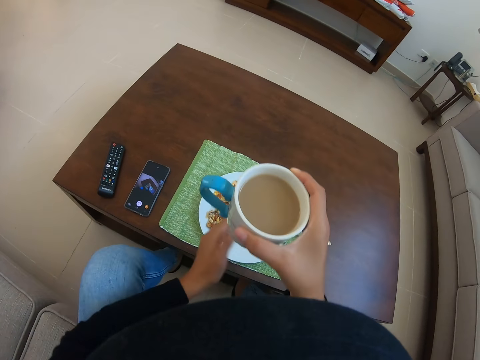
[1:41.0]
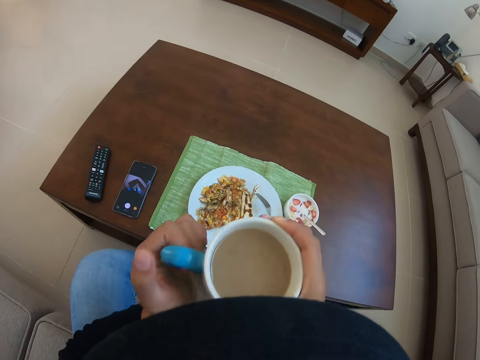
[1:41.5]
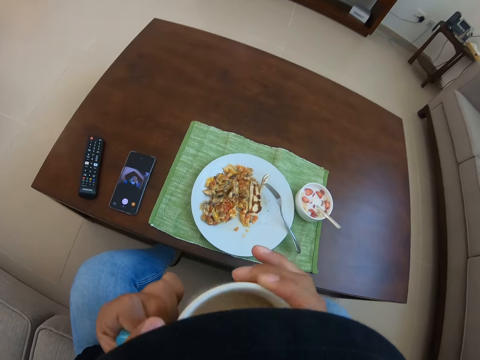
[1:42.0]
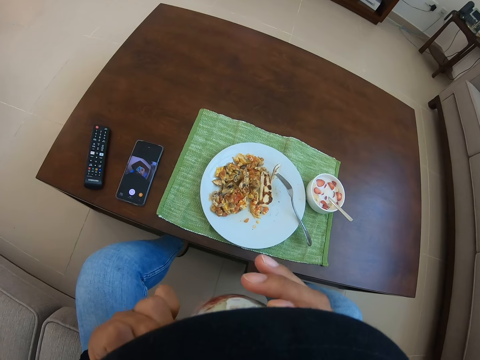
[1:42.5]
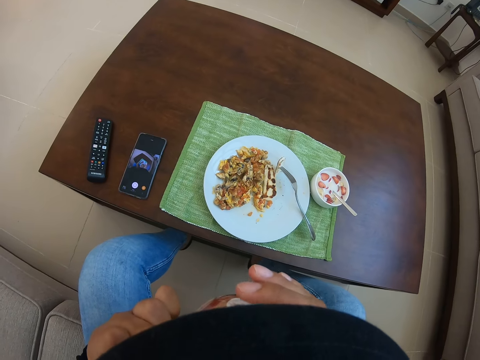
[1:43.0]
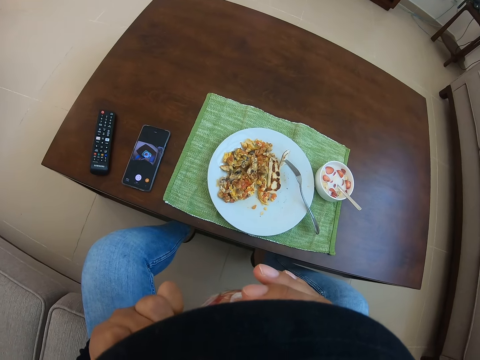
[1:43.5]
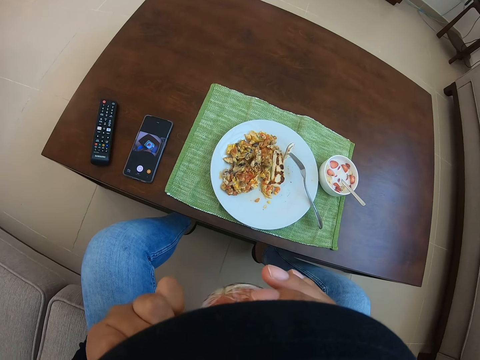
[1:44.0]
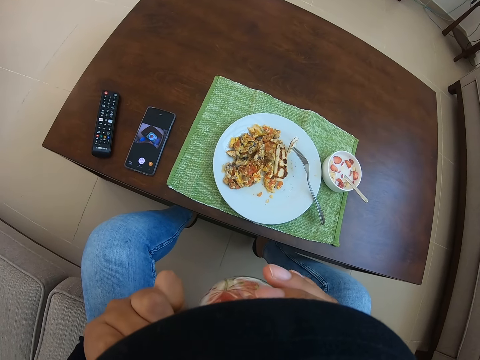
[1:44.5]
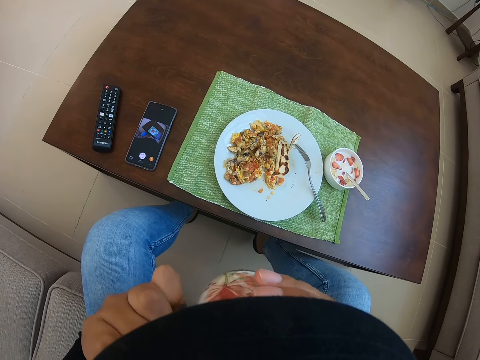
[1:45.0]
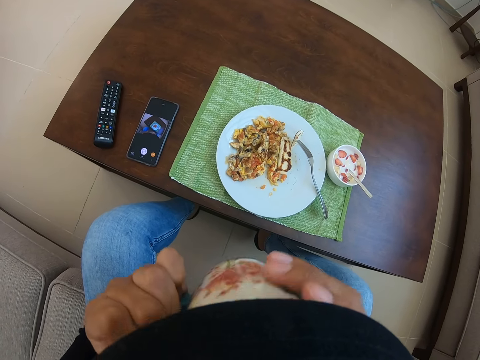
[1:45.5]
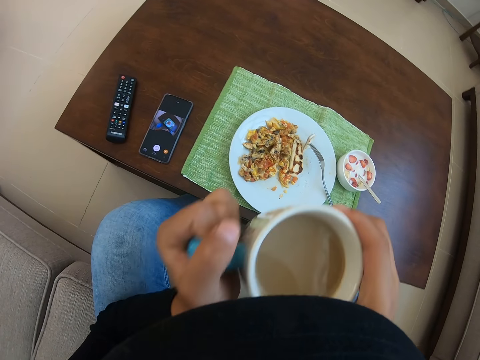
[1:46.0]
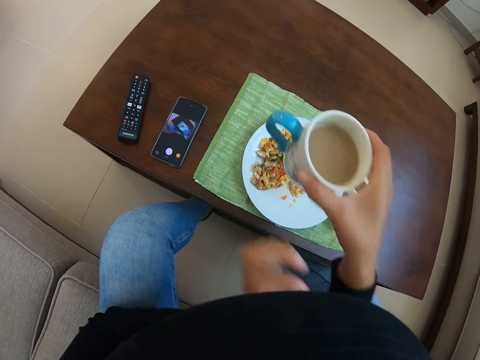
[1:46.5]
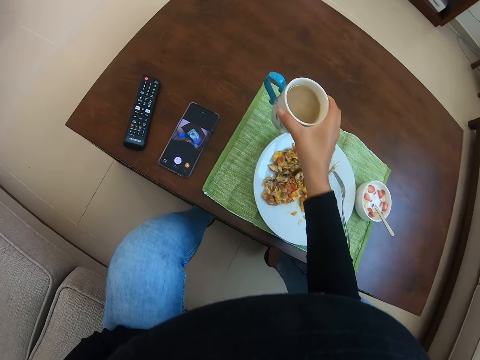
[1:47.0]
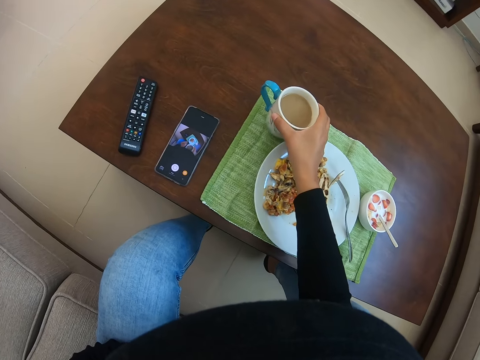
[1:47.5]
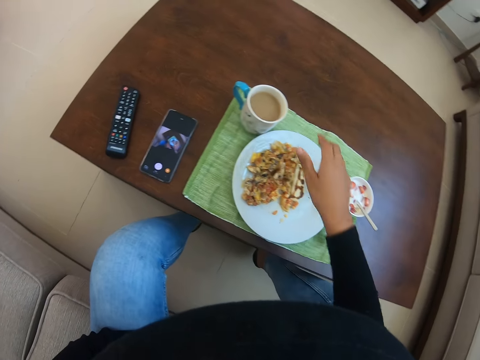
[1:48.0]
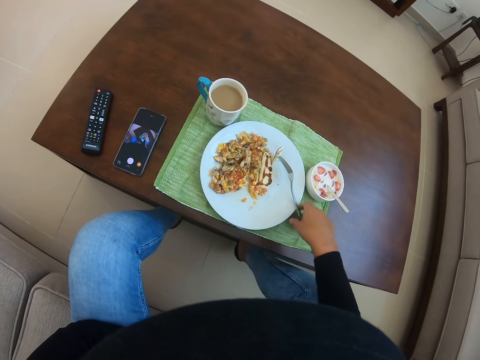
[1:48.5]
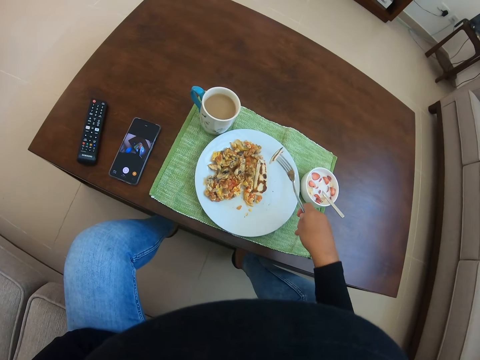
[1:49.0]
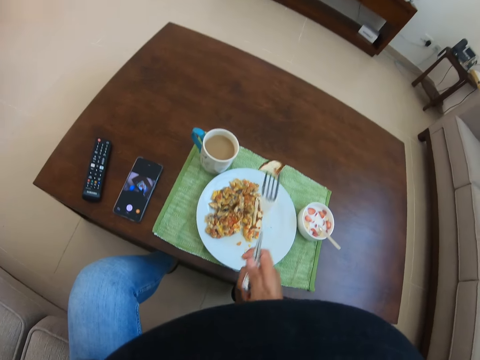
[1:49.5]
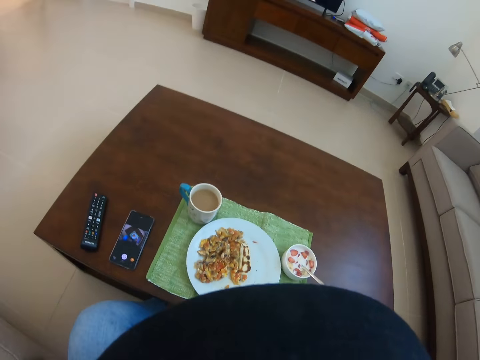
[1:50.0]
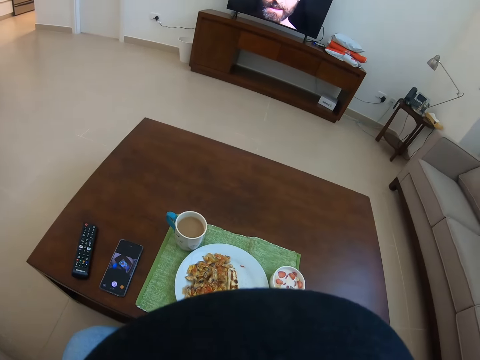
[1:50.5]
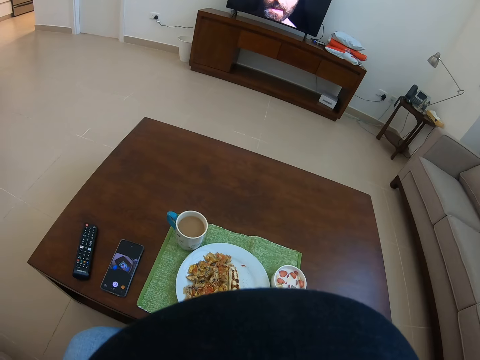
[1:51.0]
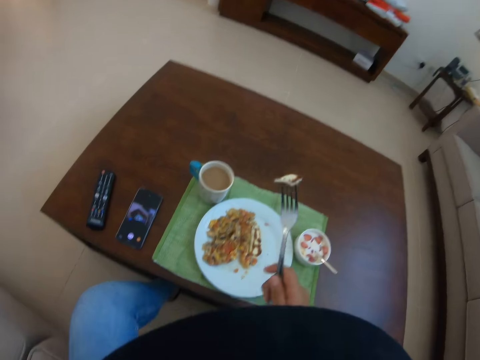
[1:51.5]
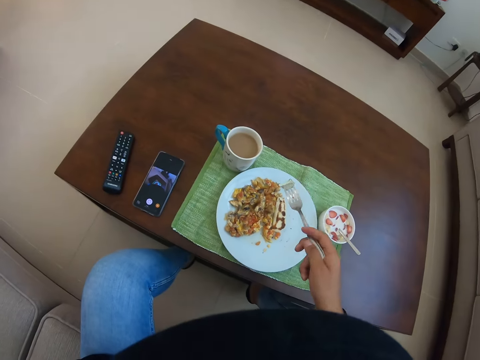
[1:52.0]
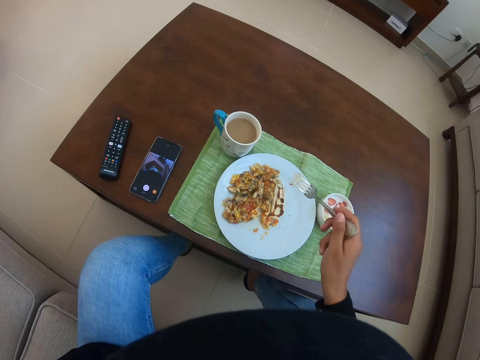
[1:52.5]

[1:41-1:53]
The camera wearer drinks tea. They return back the cup of tea on the table. They pick a fork from the plate and eat food from the plate.

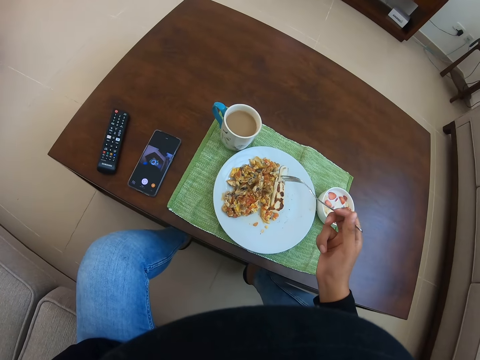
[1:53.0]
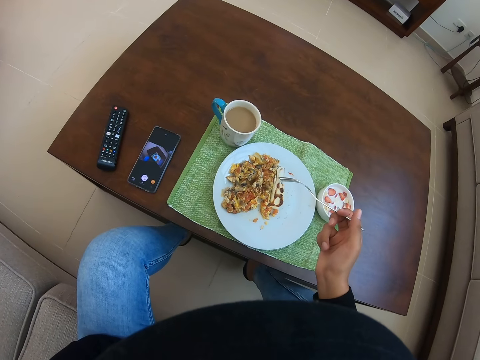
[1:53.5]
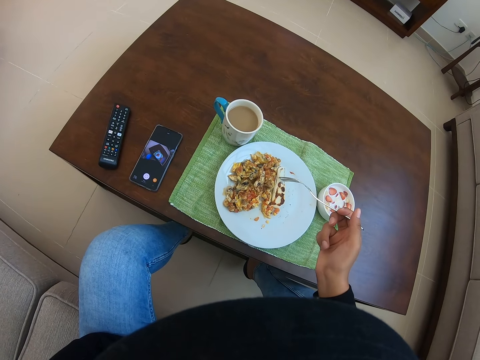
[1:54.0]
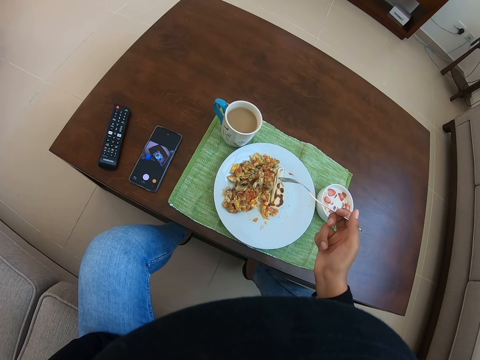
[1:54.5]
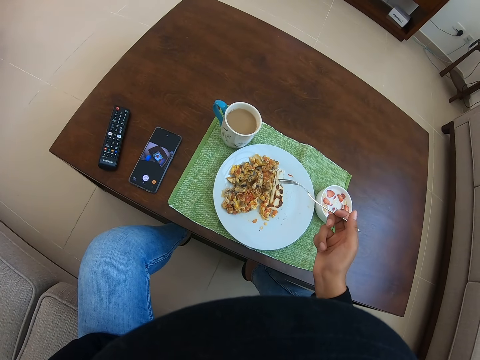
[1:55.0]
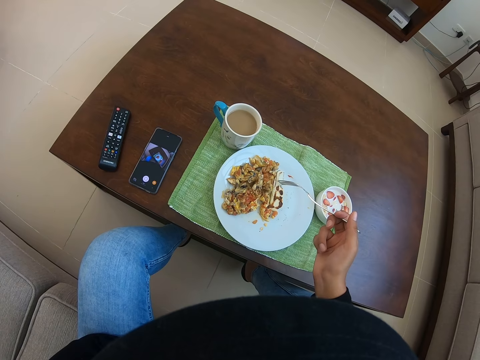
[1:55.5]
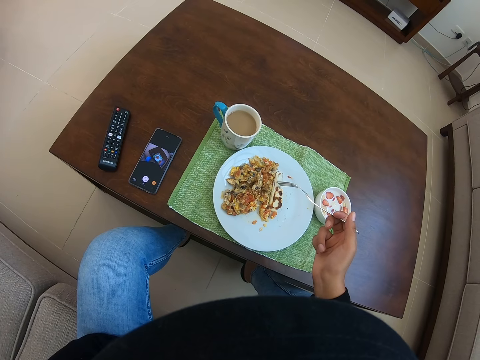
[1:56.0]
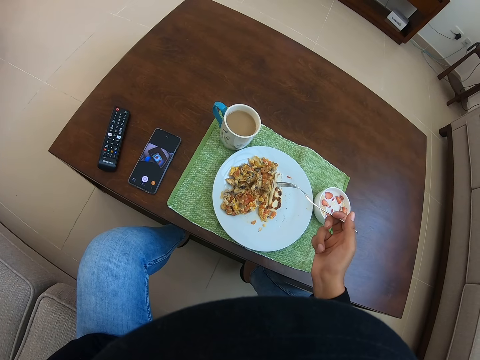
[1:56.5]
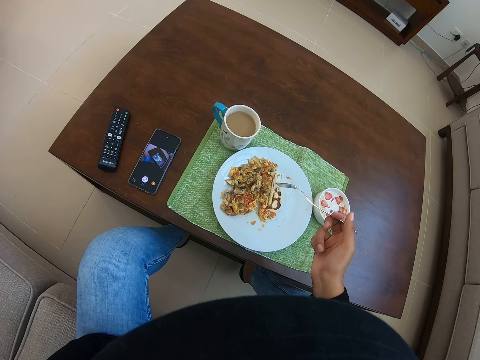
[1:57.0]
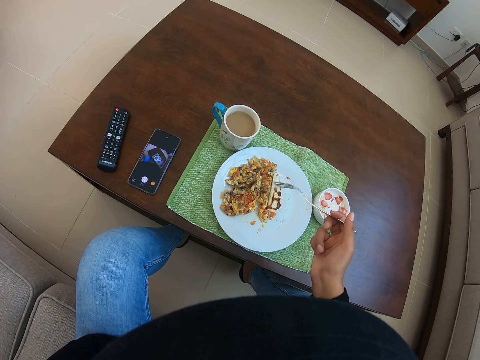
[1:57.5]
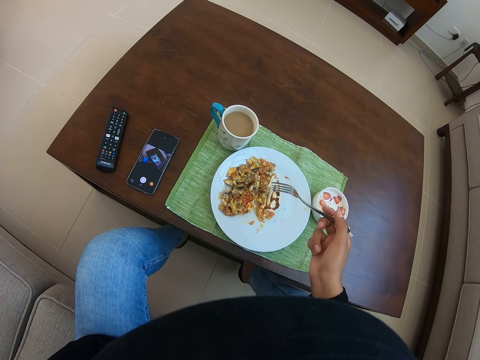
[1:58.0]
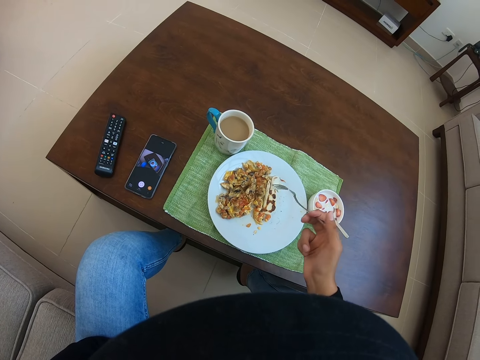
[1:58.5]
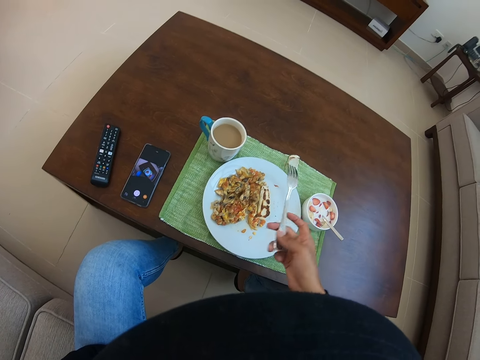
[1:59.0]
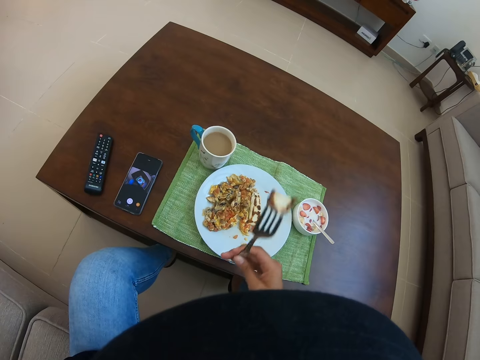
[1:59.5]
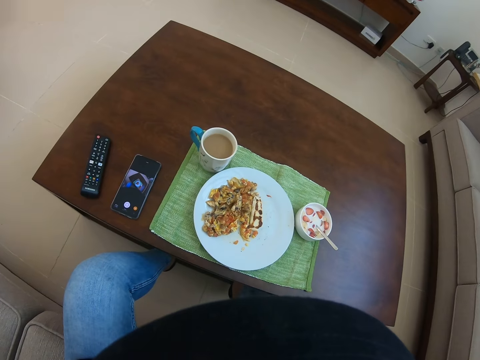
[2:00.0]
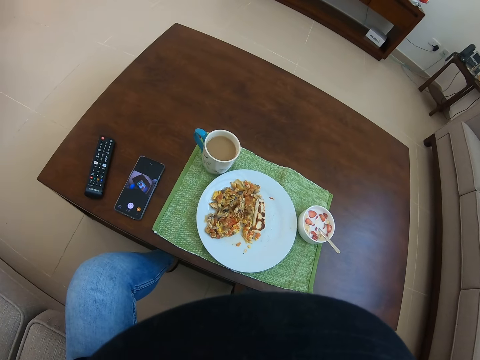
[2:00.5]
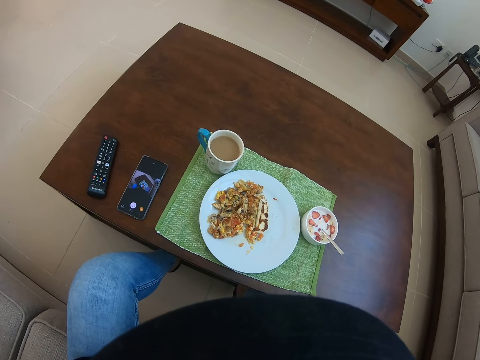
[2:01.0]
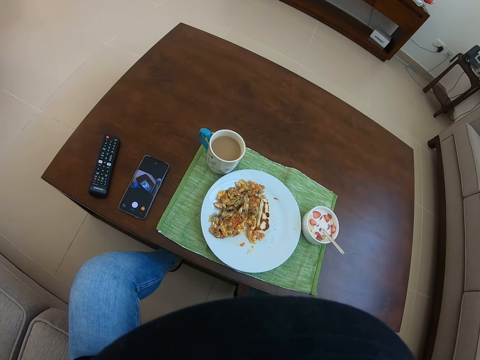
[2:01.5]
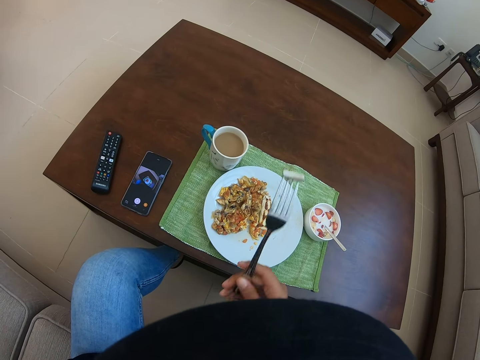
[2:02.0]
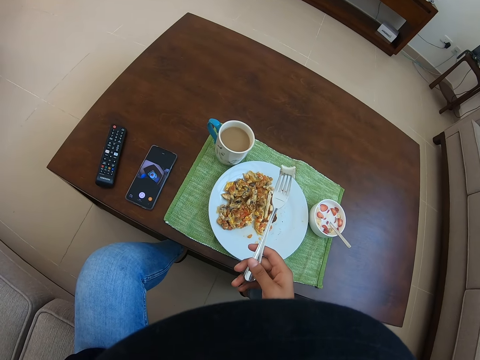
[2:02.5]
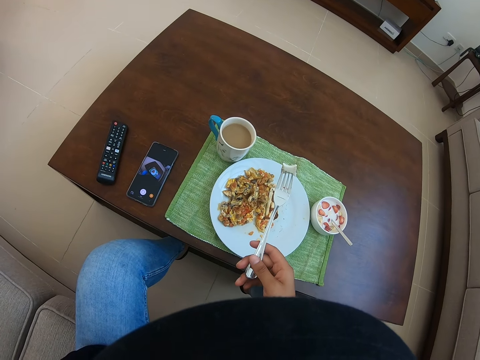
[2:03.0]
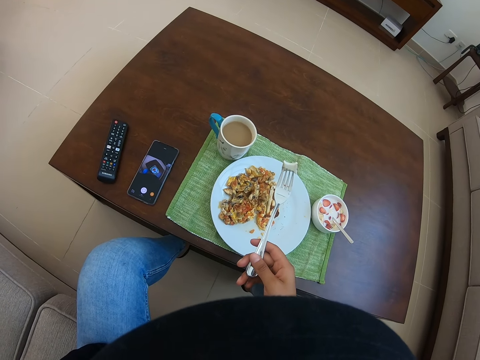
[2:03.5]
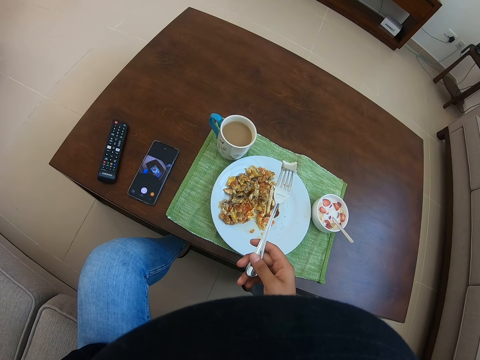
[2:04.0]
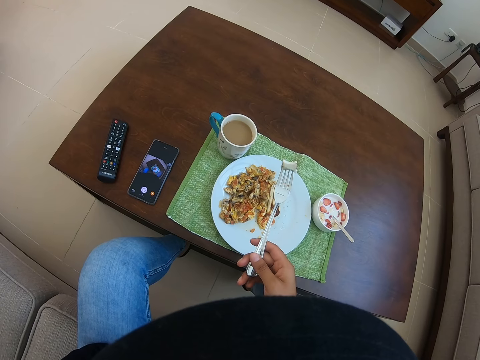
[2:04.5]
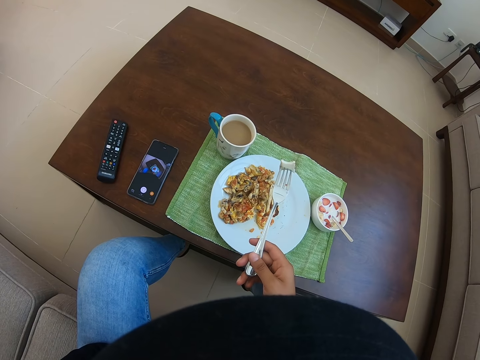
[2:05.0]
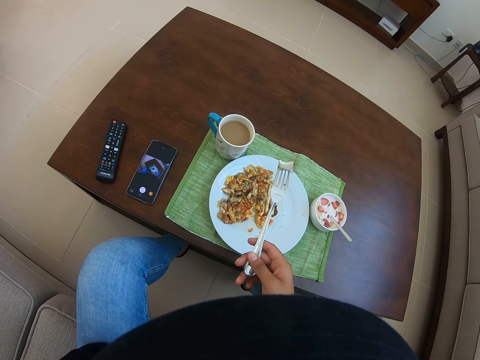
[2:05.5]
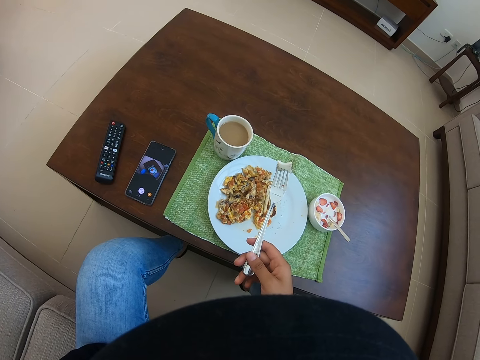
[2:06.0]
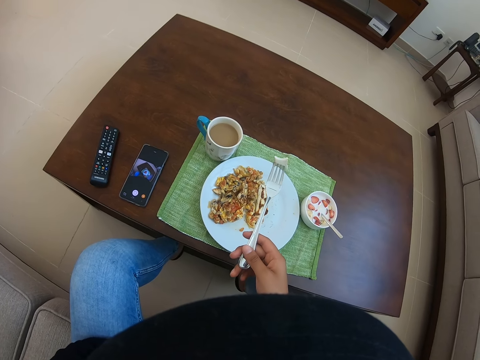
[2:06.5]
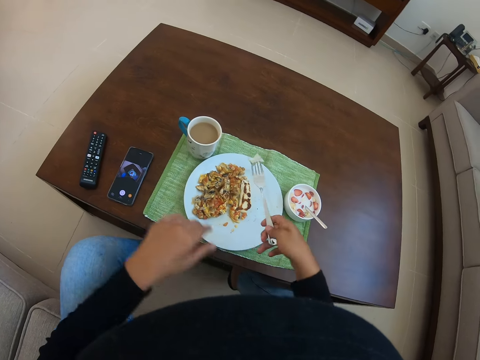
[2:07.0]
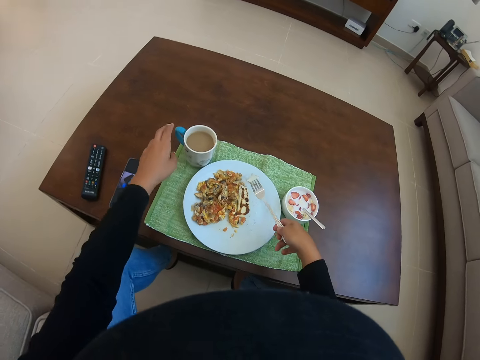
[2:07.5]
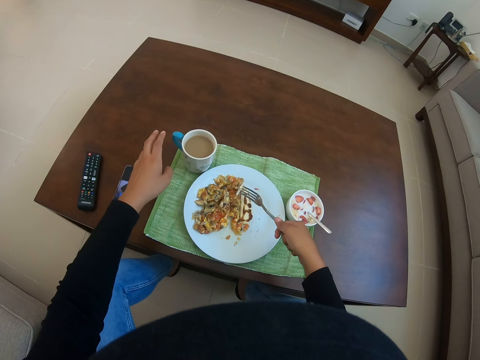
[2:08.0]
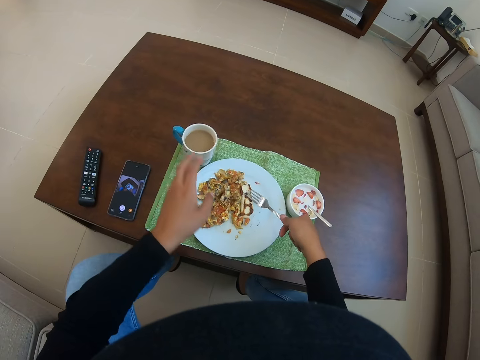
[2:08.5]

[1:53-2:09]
The camera wearer picks something with the fork. They stare at the plate and hold the fork. They eat from the plate.
